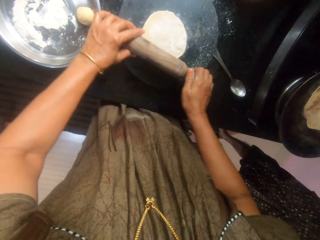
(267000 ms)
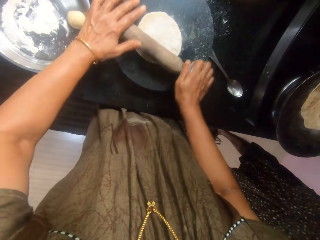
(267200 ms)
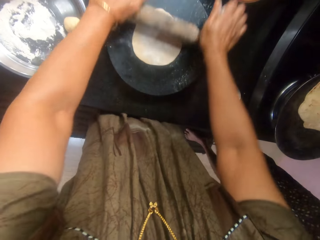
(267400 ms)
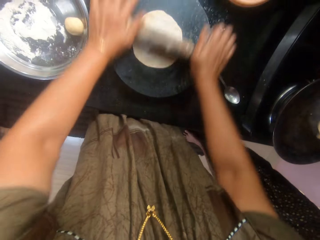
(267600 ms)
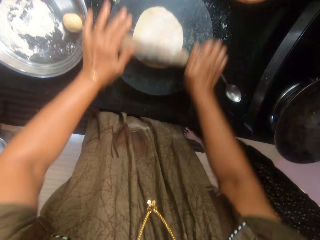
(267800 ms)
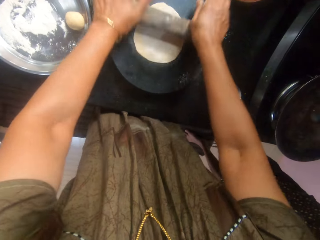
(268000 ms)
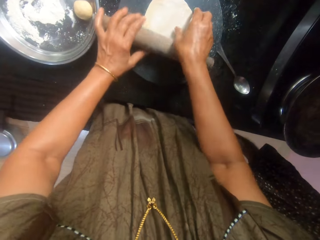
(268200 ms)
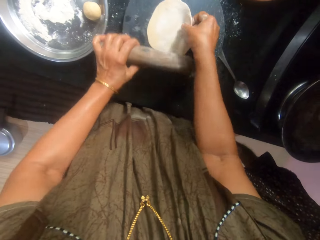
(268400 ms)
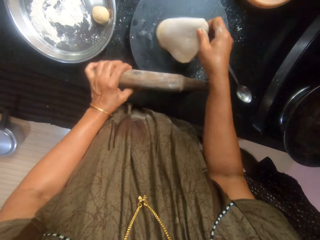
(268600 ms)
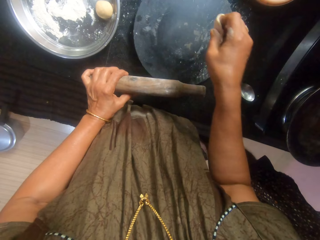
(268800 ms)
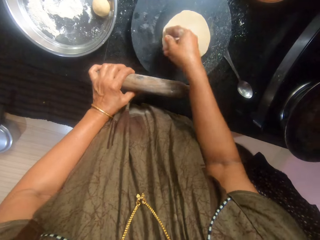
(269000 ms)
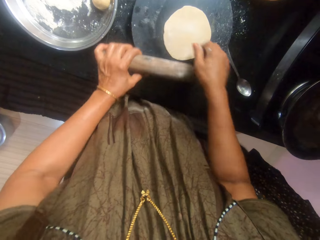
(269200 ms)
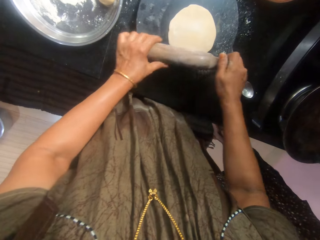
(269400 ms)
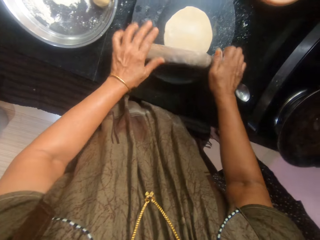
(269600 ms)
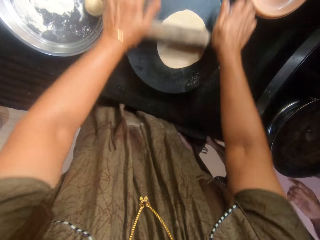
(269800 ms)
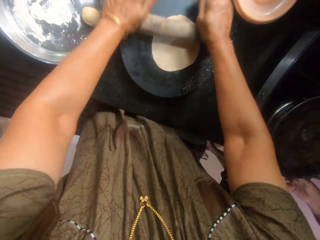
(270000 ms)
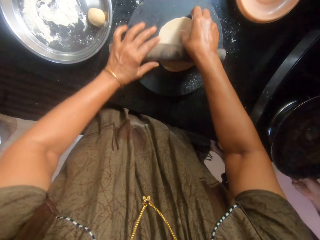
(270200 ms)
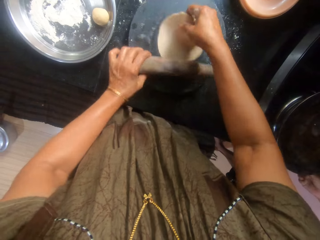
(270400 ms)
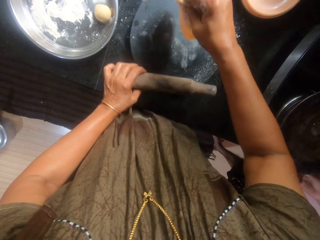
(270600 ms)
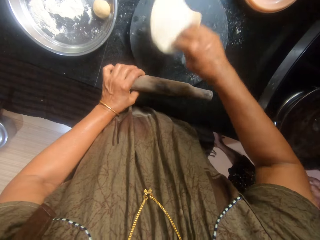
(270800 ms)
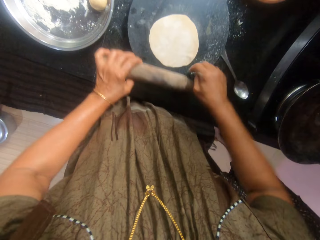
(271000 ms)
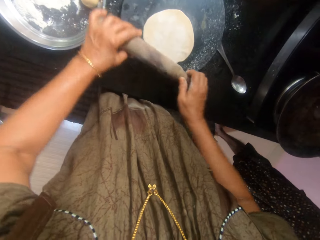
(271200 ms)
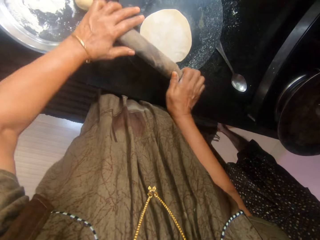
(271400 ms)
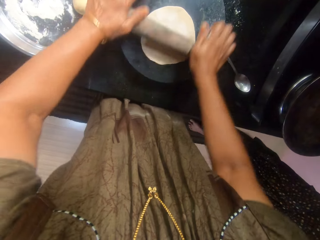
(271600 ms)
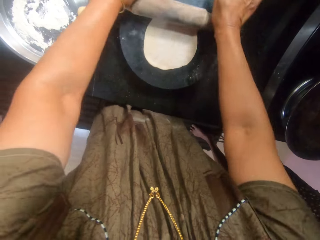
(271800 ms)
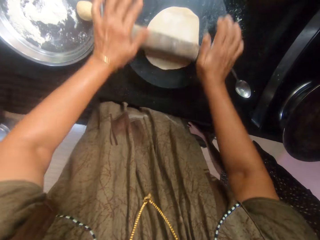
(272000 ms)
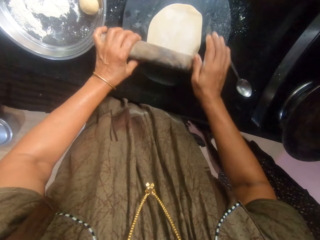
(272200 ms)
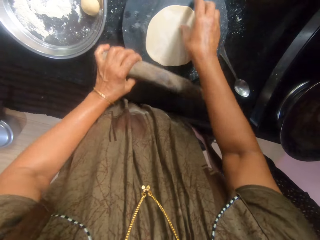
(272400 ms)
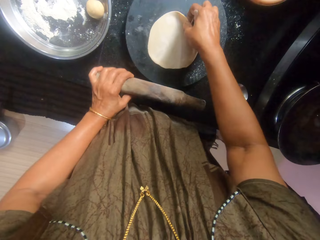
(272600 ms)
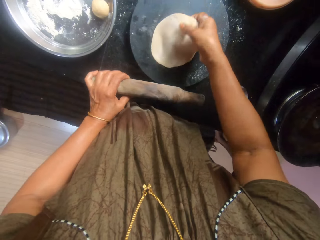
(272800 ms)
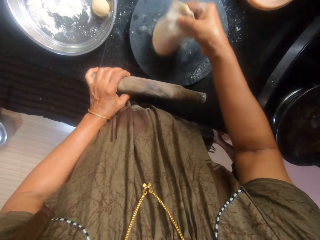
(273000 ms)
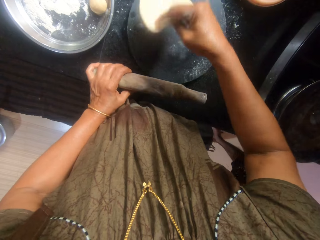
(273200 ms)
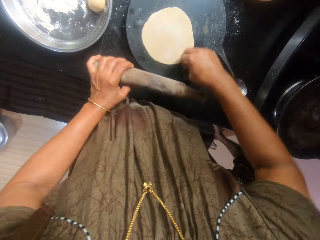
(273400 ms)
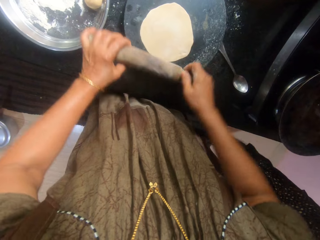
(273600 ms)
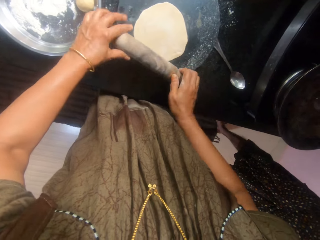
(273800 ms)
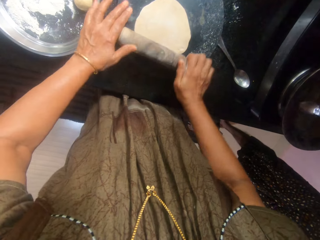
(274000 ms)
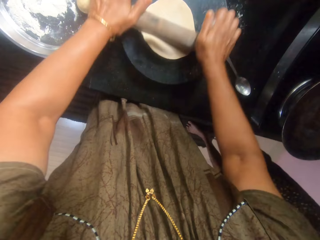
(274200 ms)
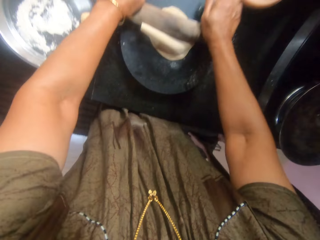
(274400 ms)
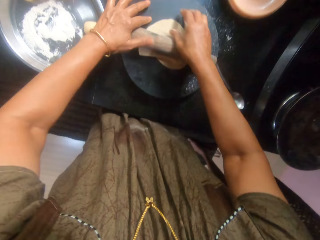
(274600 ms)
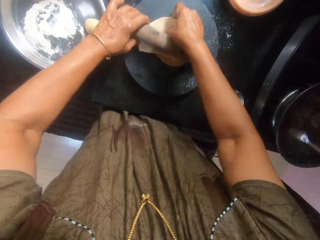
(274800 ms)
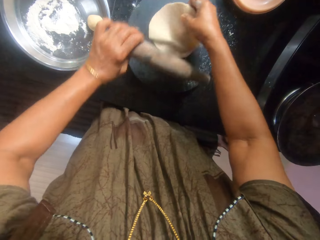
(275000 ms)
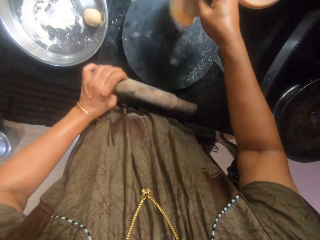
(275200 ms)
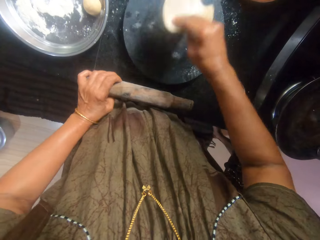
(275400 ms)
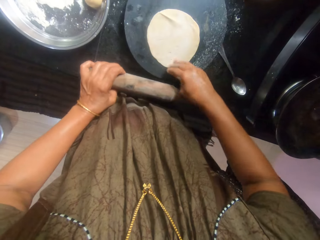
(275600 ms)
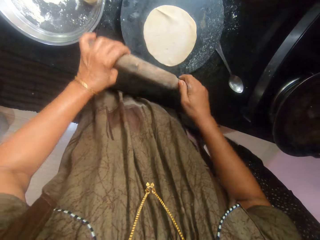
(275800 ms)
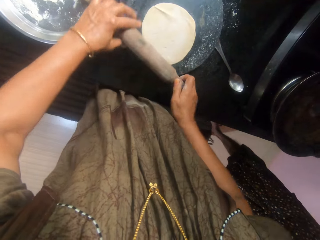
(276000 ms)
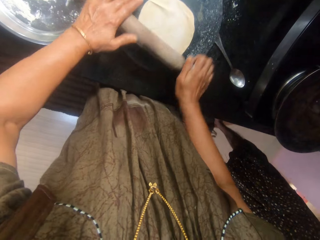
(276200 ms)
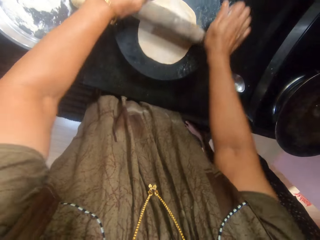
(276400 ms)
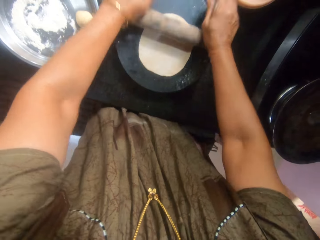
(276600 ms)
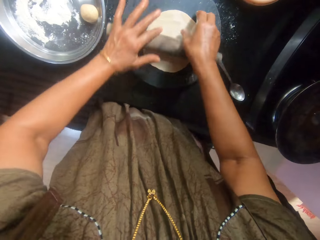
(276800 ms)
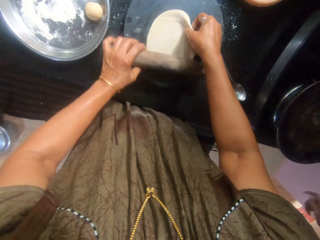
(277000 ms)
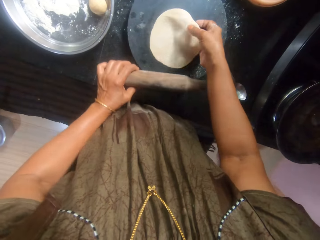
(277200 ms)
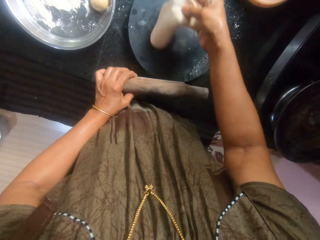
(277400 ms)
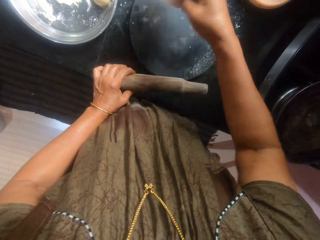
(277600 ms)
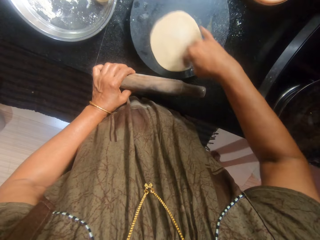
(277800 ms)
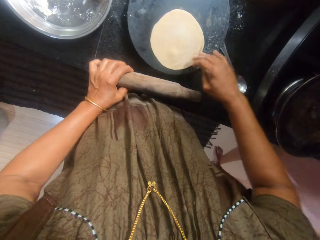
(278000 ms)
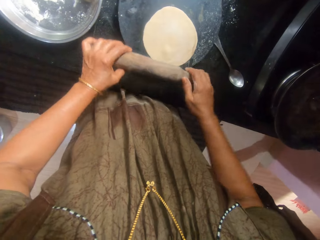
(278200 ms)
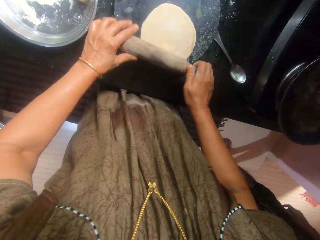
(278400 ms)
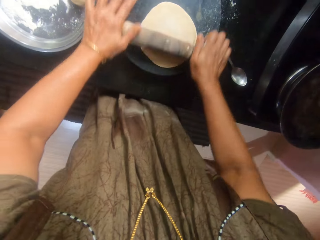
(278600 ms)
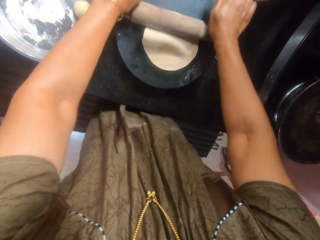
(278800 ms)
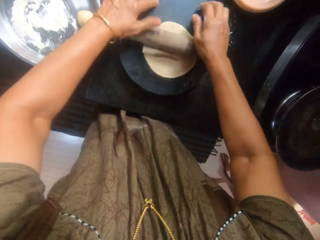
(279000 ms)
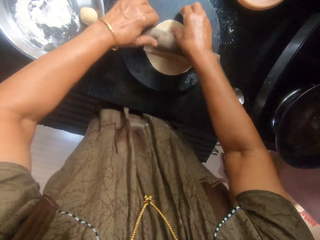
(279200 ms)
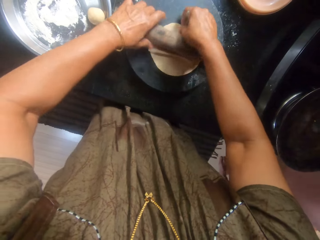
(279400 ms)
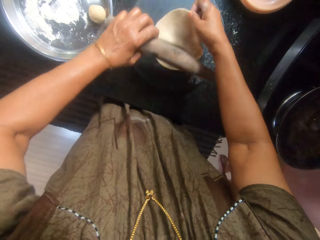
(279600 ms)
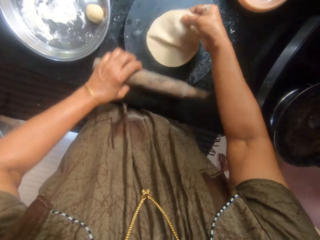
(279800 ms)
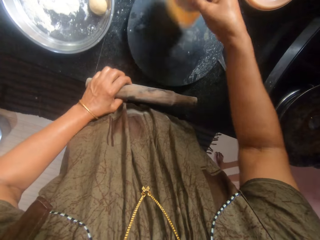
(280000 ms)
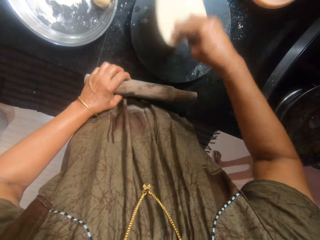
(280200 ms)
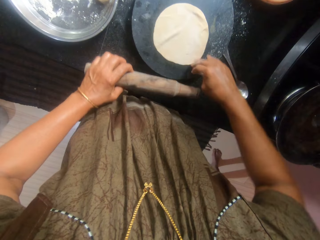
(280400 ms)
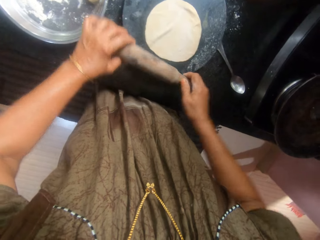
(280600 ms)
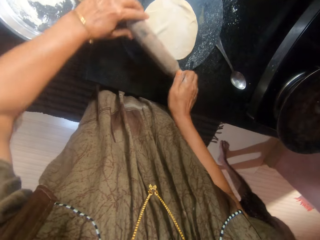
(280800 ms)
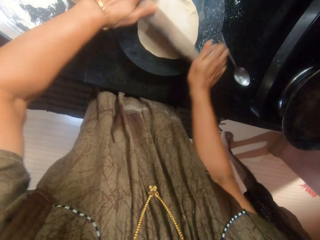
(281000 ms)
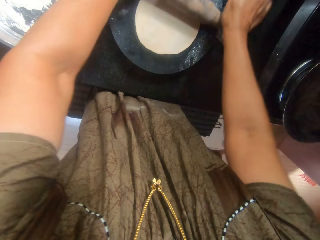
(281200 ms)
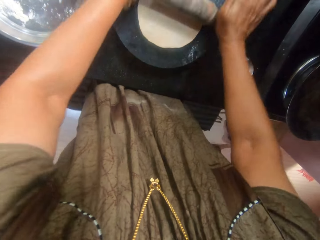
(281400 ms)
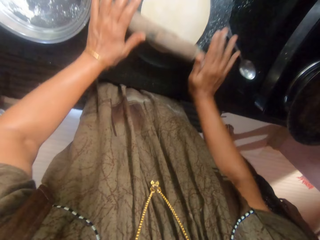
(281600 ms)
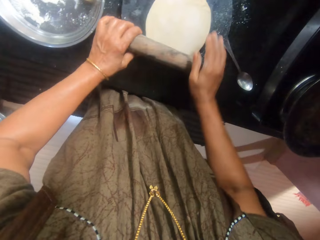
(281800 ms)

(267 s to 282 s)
The camera wearer flattens the dough with the rolling pin. The woman picks the dough from the pan. The camera wearer turns the dough upside down. They flatten the dough with the rolling pin. They turn the dough upside down. They turn the flame down. They flatten the dough with the rolling pin. They turn the dough upside down. The woman spreads oil inside the pan with the spoon. The camera wearer flattens the dough with the rolling pin. They turn the dough upside down. They flatten the dough with the rolling pin. They turn the dough upside down. They flatten the dough with the rolling pin. They turn the dough upside down. They flatten the dough with the rolling pin.

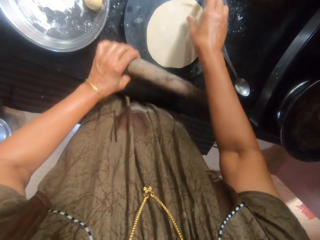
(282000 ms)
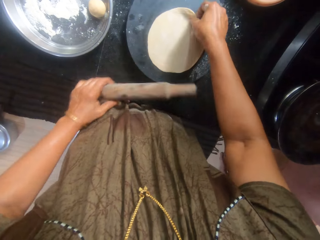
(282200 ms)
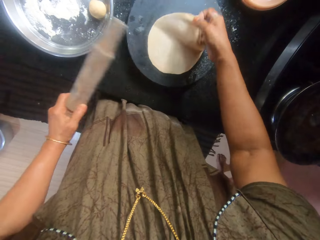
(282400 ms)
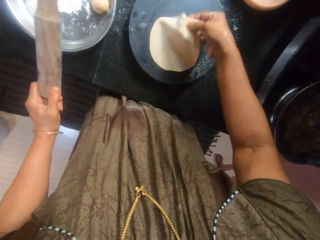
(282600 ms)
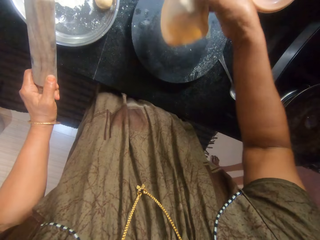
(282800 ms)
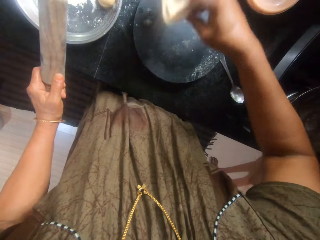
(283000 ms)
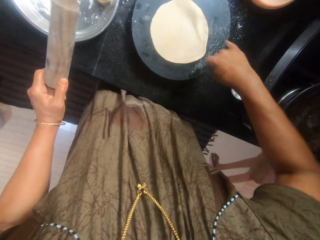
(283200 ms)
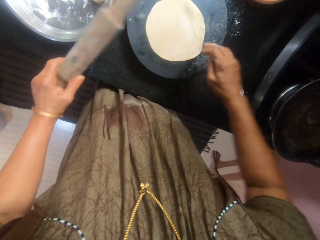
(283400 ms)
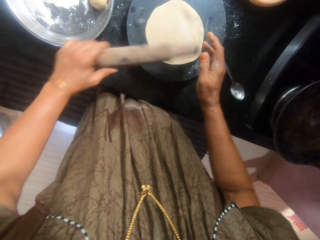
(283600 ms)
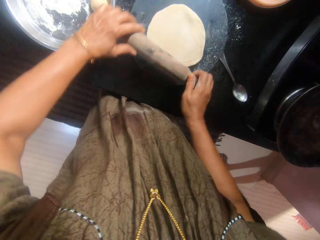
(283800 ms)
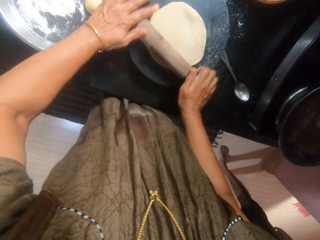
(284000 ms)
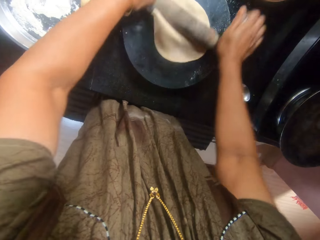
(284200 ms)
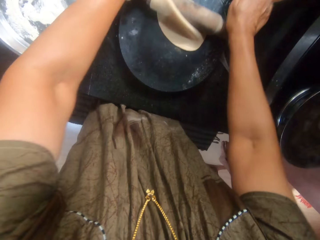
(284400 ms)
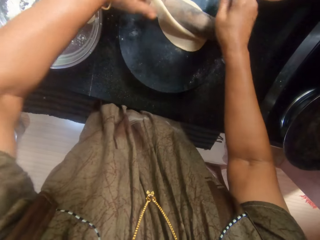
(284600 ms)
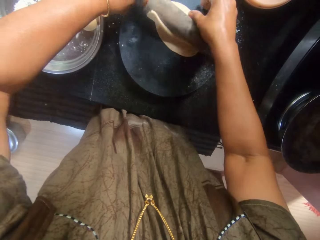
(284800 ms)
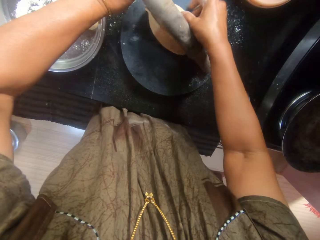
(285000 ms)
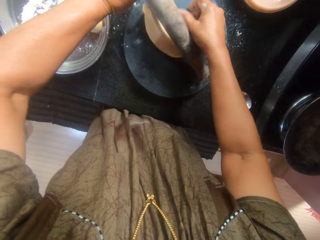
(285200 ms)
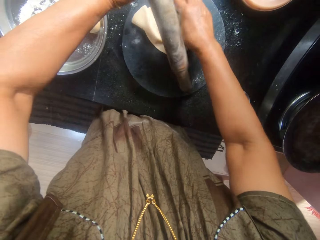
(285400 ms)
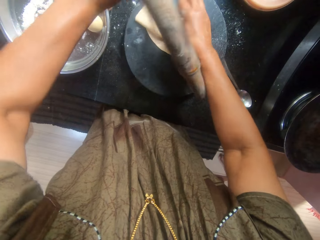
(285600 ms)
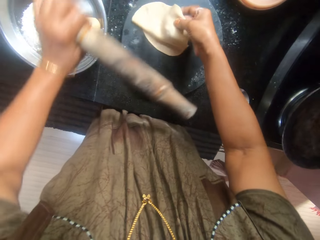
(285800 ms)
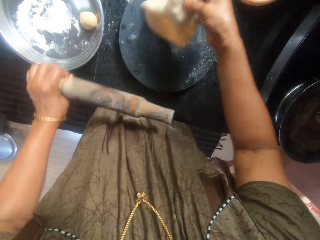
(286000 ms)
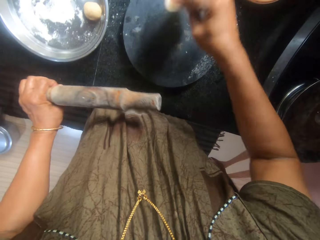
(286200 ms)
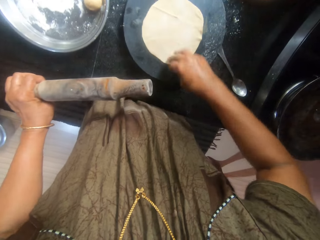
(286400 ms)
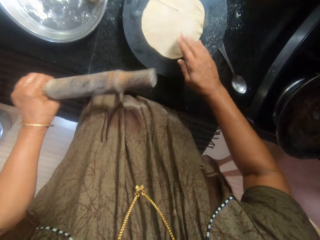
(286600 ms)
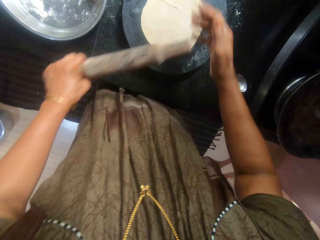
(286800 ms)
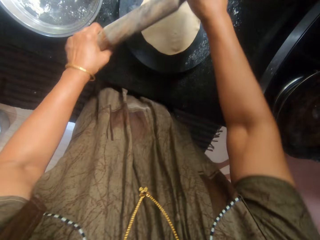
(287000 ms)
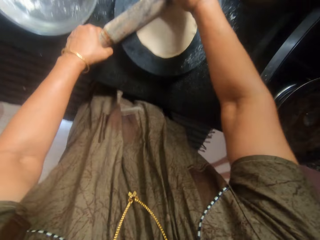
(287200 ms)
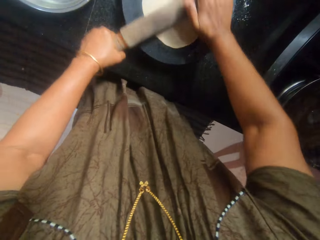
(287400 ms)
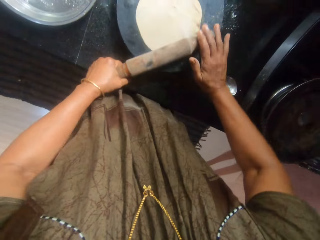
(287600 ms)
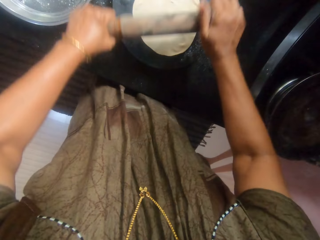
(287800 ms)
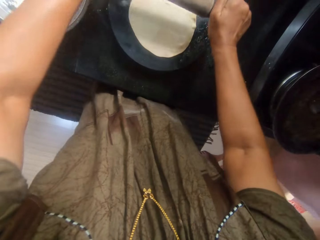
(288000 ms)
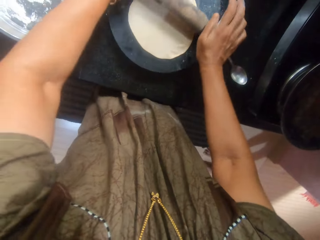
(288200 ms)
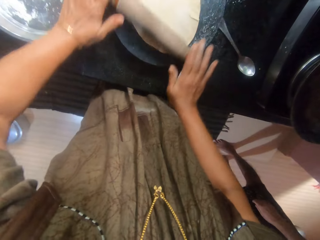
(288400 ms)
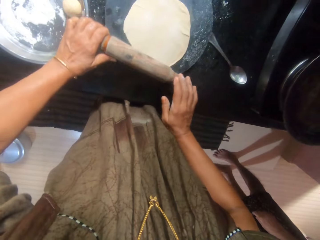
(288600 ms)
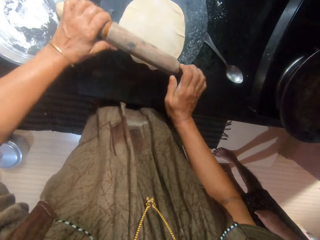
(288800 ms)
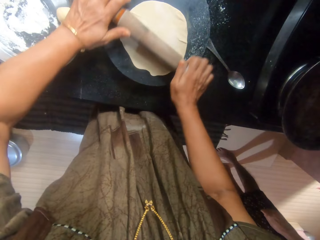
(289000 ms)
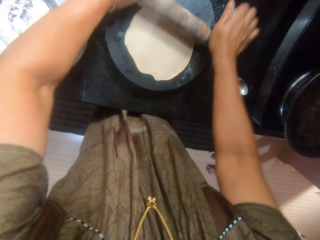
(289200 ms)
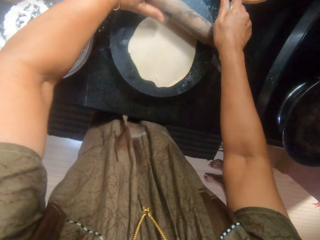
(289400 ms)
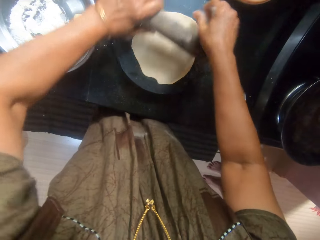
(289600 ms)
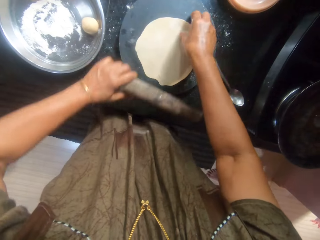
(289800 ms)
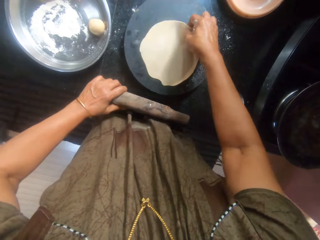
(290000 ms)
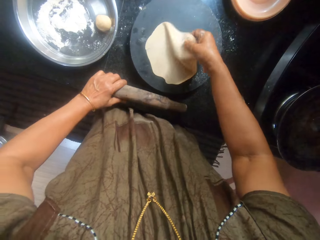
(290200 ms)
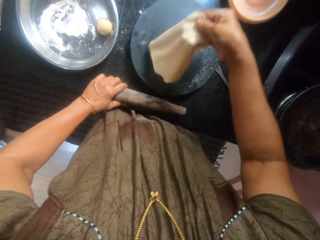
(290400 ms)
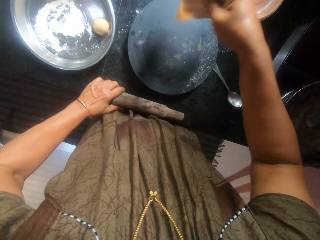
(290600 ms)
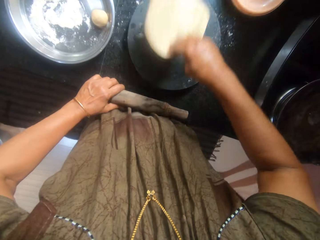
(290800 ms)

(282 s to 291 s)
The camera wearer turns the dough upside down. They flatten the dough with the rolling pin. They turn the dough upside down. They flatten the dough with the wooden rolling pin. They turn the dough upside down.
